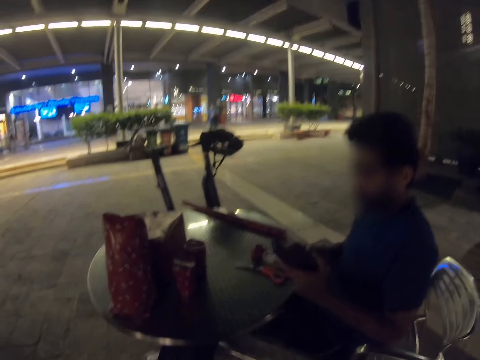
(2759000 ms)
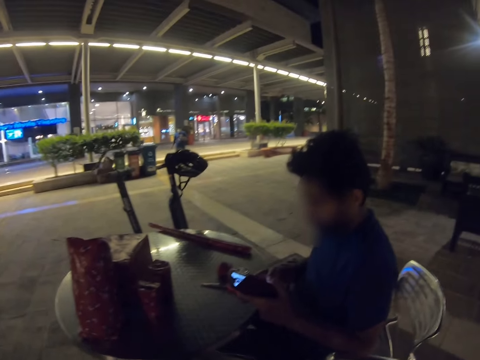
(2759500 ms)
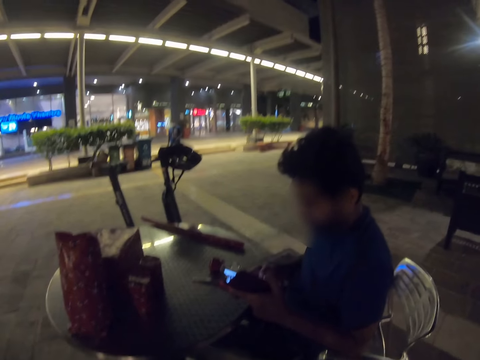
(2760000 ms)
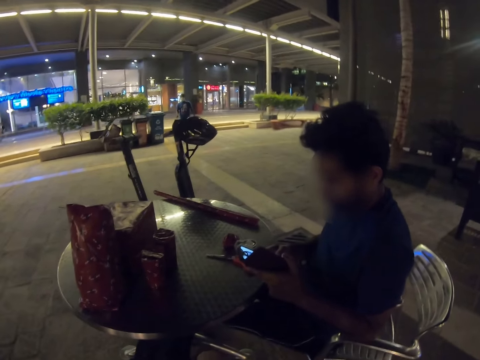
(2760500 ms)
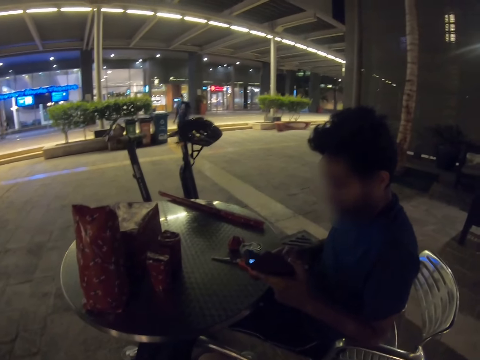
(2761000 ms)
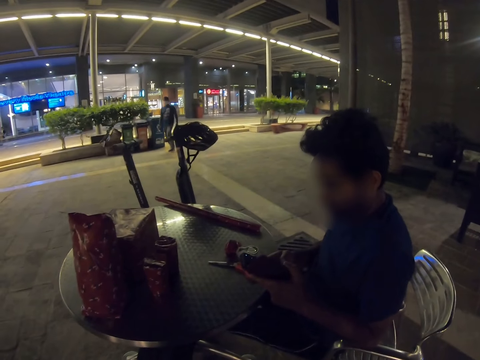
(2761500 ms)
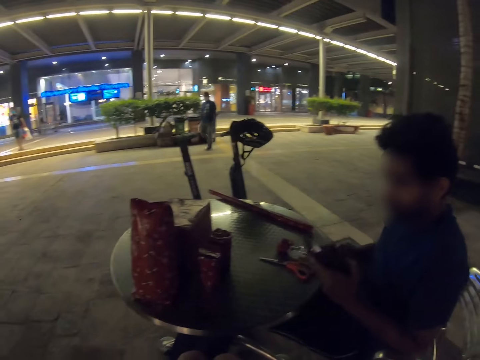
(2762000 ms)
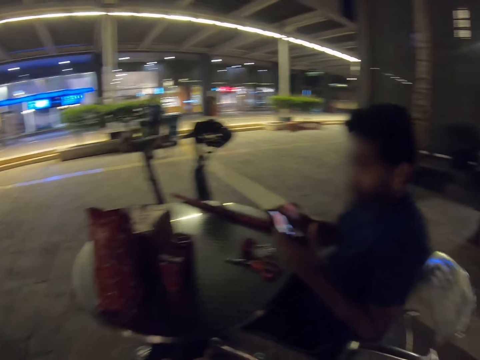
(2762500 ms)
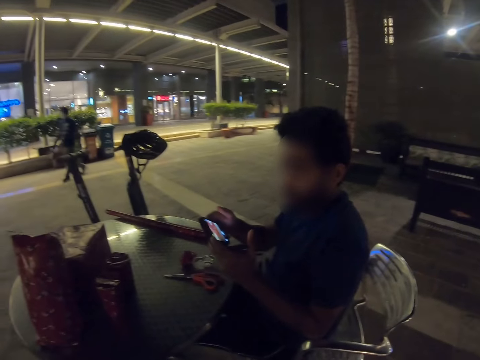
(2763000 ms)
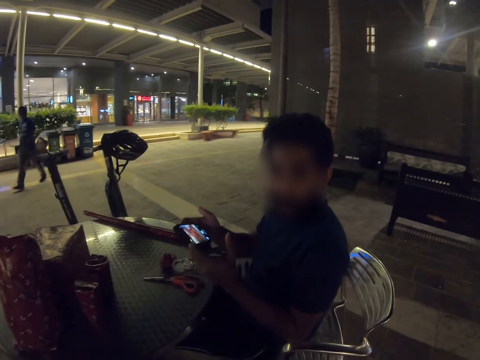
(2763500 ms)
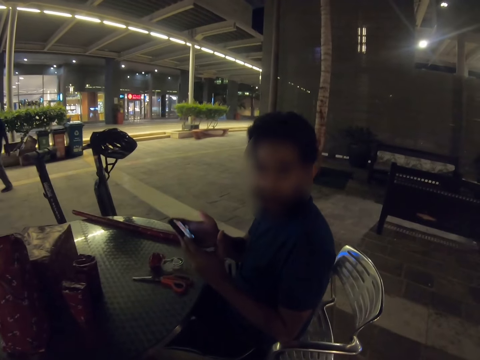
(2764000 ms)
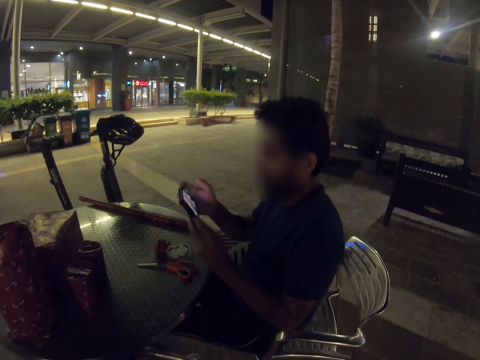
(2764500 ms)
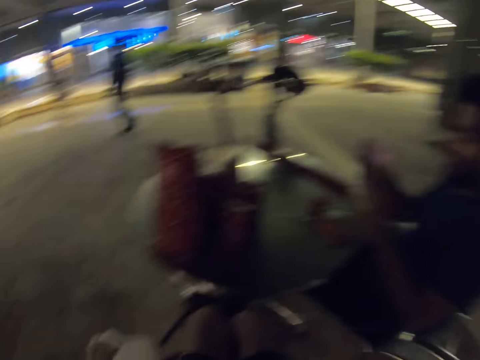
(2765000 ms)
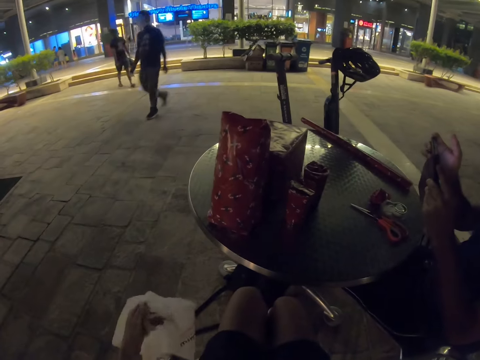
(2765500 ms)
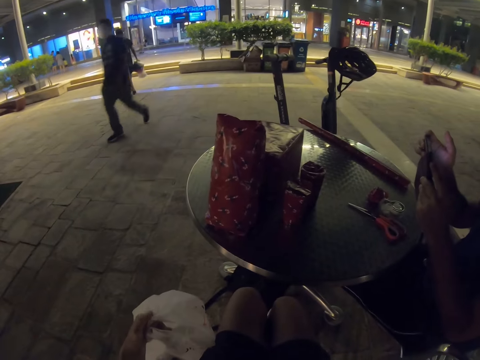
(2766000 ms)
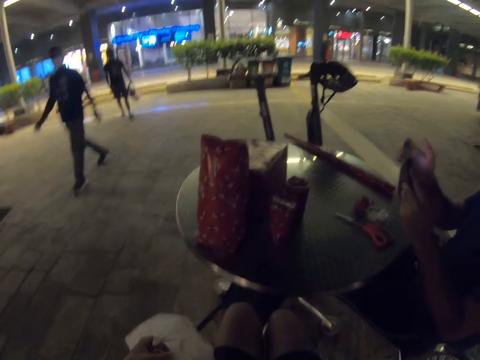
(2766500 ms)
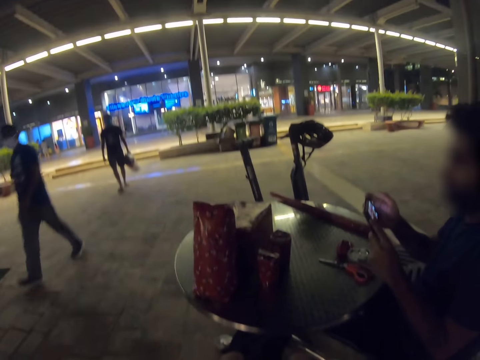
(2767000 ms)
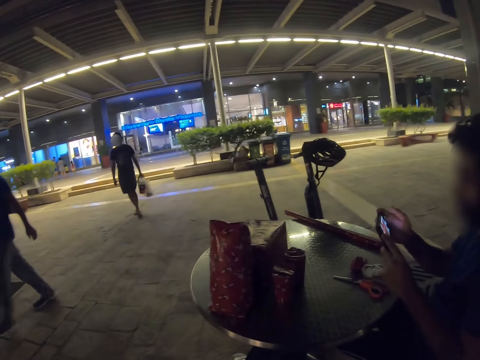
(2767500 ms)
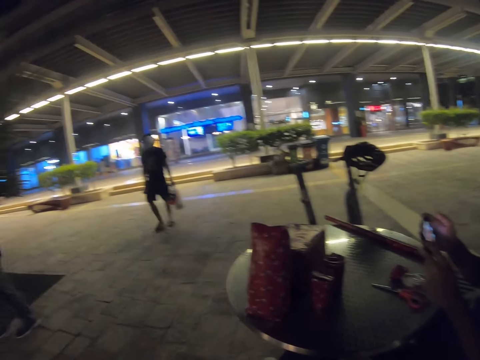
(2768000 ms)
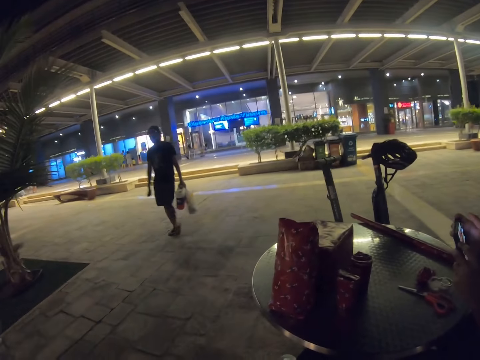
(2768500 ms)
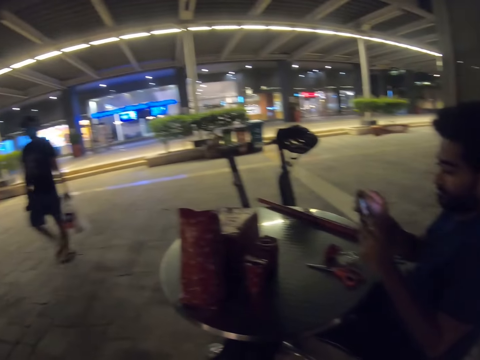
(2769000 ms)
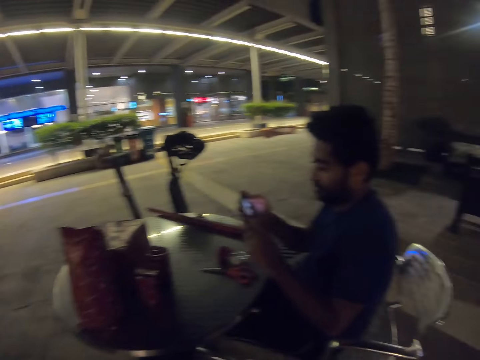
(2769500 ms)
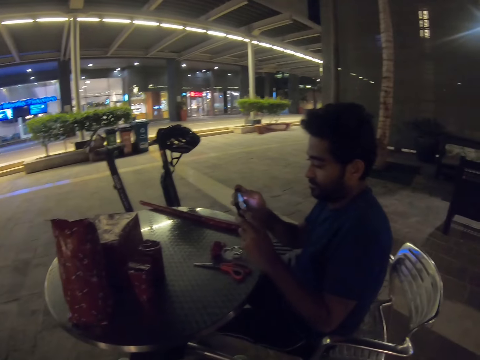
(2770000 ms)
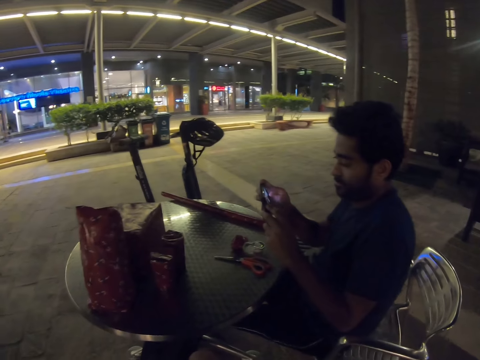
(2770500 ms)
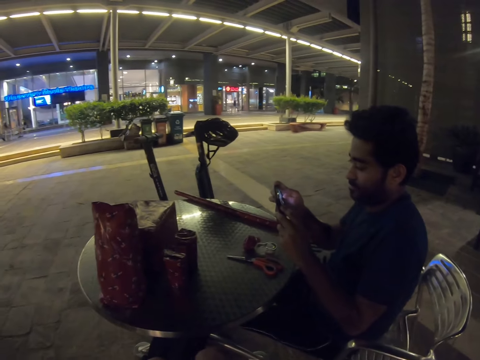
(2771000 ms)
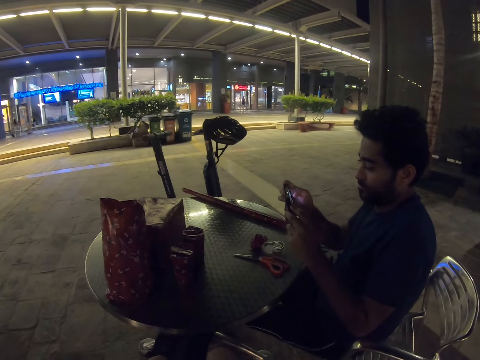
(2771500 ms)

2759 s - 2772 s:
A person looks through the phone and scrolls the phone. The camera wearer holds the plastic bag. They look around.

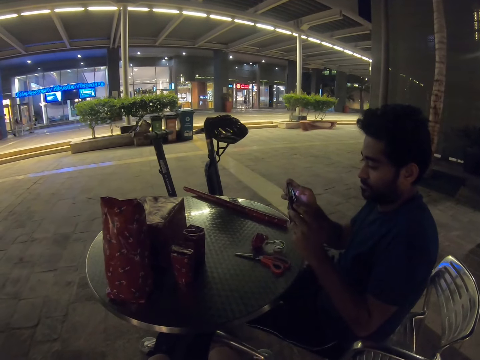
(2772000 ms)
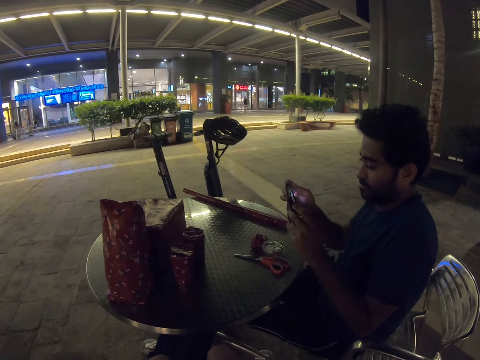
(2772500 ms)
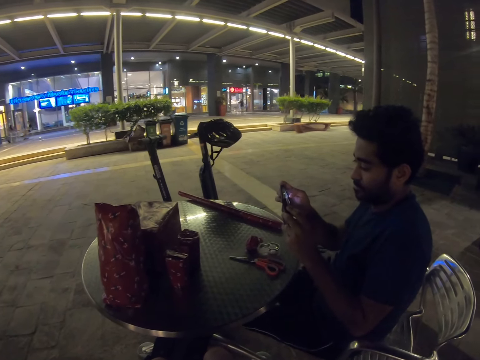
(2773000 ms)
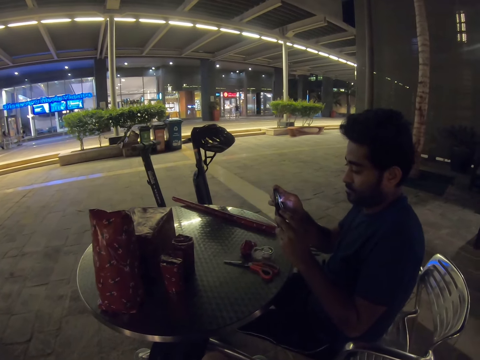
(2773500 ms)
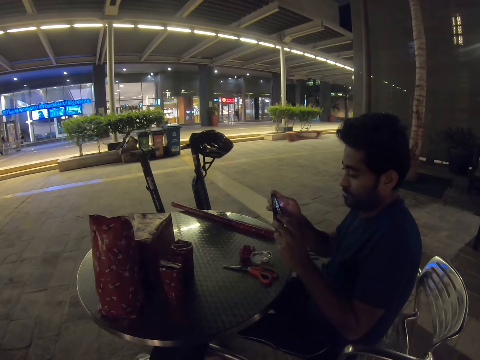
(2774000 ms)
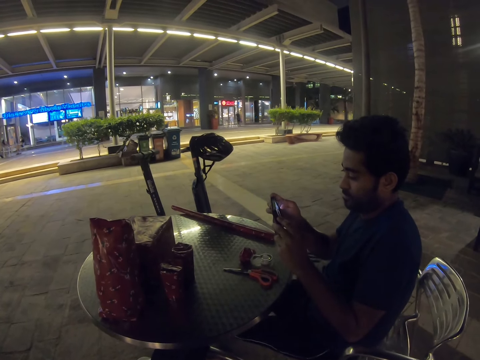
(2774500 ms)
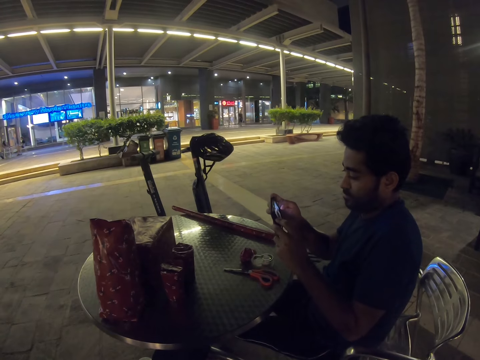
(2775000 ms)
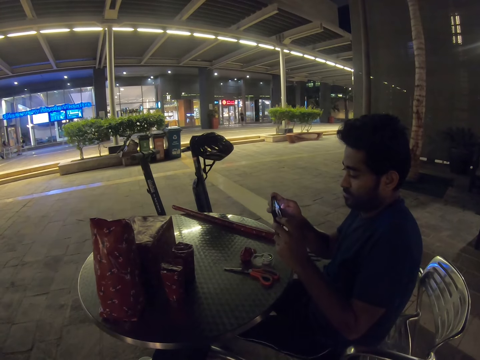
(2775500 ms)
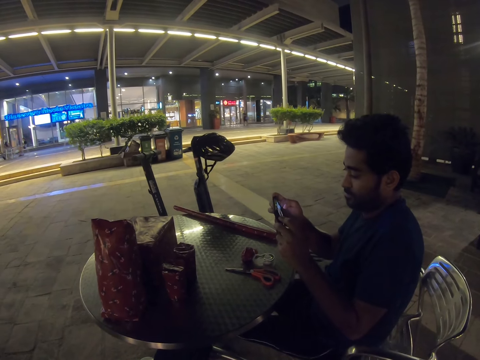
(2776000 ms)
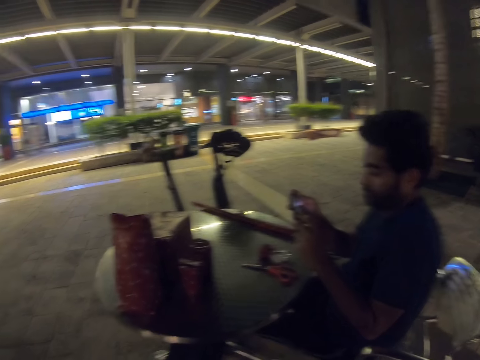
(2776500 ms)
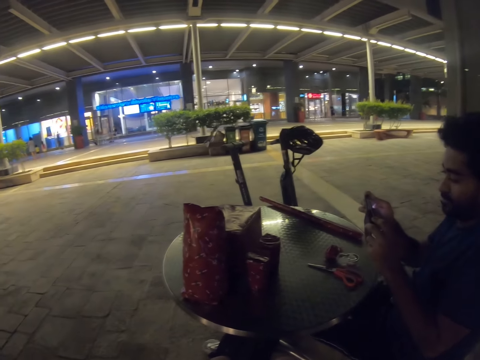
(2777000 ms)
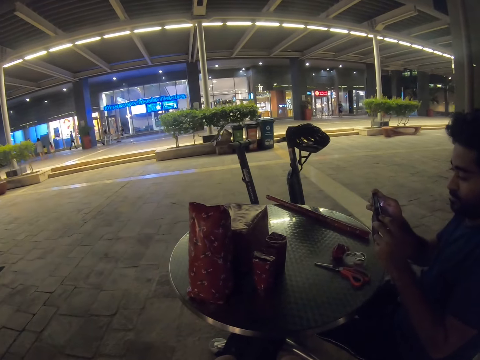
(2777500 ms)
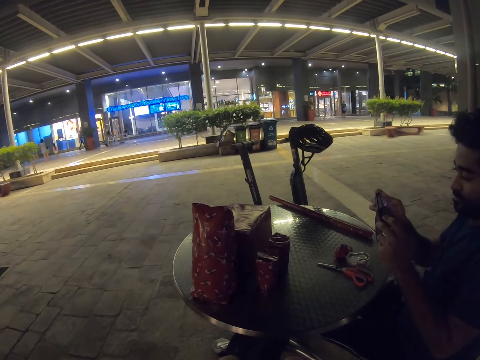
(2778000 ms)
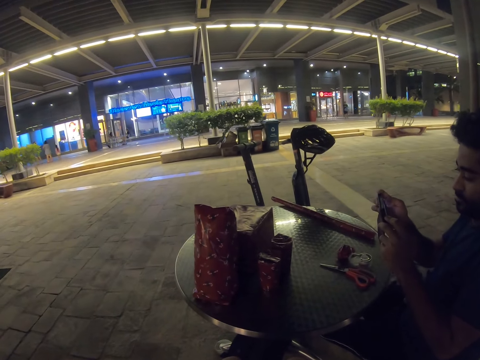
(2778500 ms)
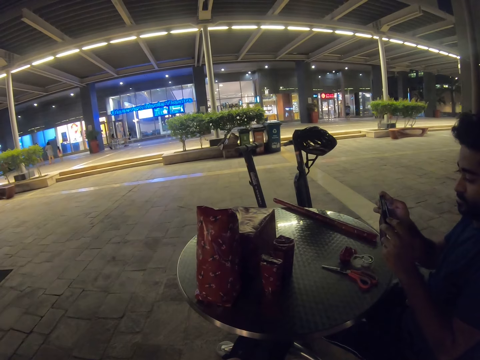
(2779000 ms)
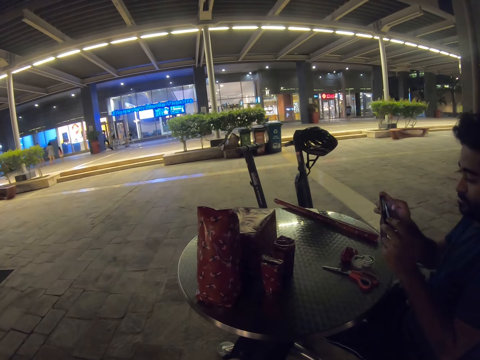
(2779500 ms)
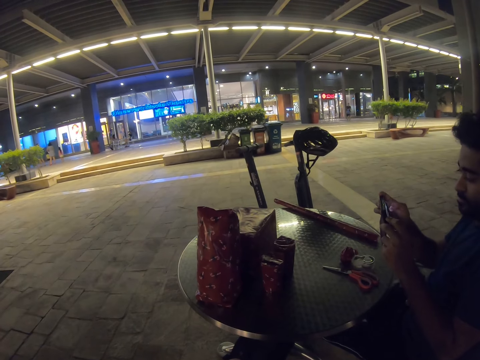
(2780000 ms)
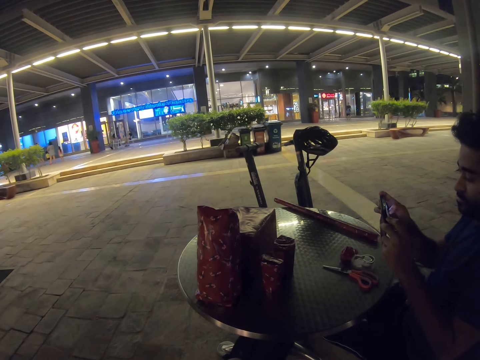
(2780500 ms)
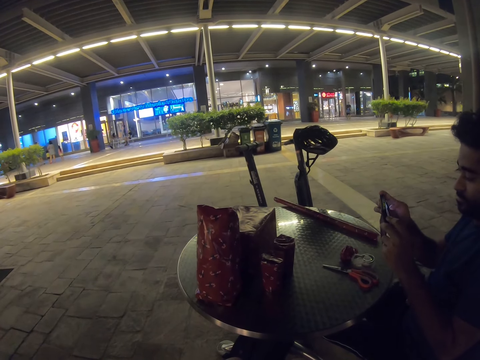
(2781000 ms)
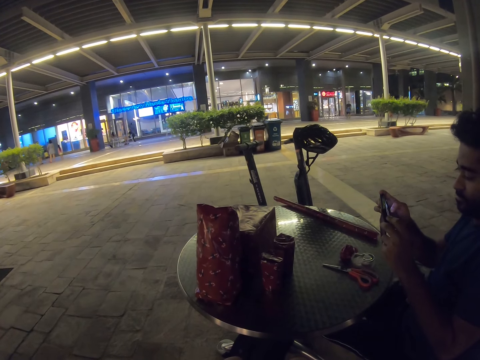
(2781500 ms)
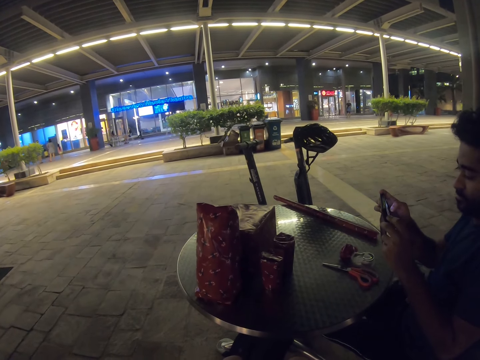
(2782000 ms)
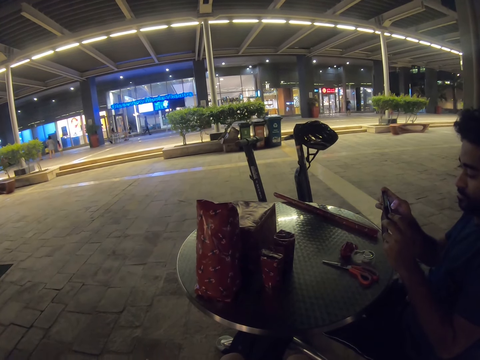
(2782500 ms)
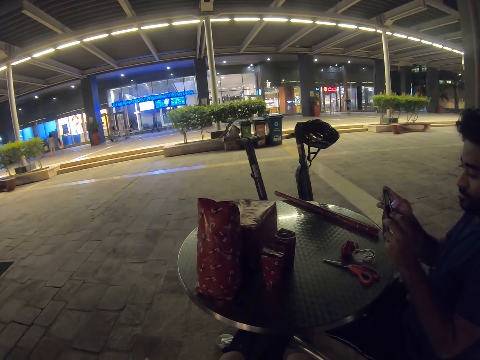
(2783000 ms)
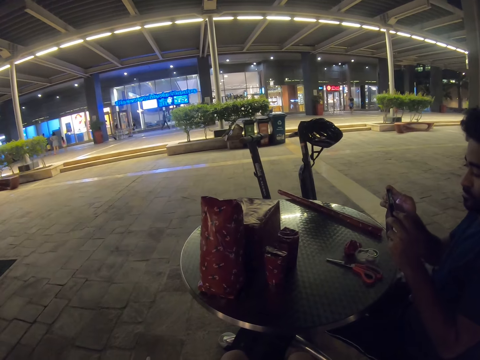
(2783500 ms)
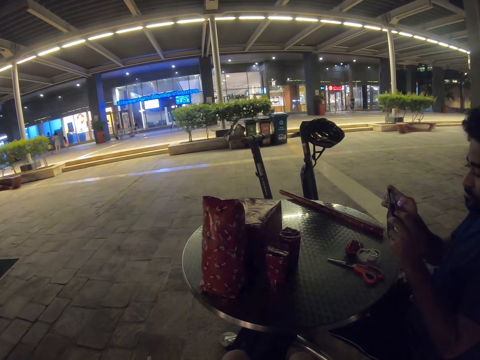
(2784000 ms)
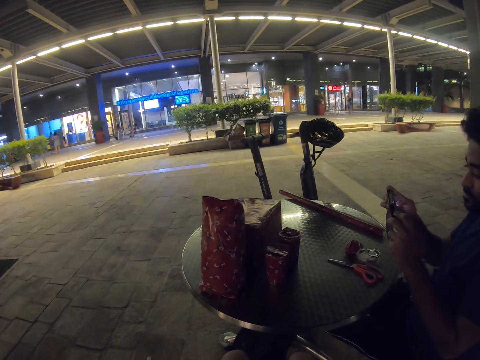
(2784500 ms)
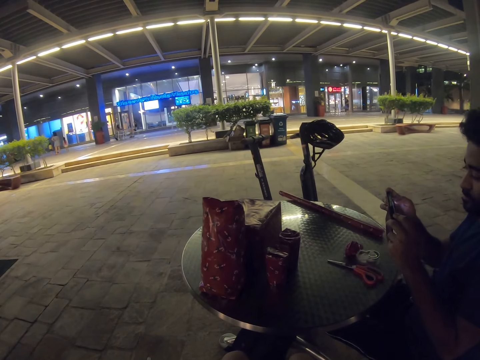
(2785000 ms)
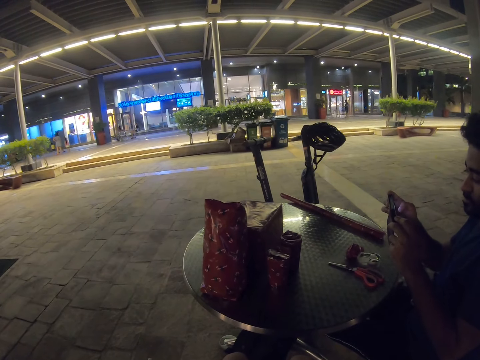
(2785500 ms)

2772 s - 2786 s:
A person scrolls the phone.
